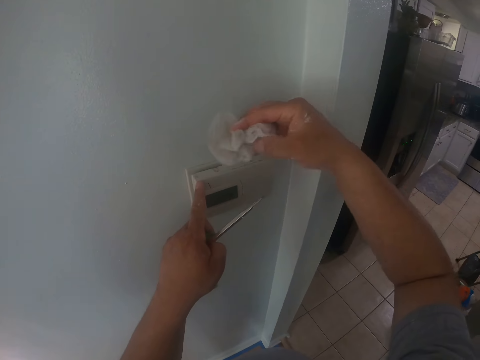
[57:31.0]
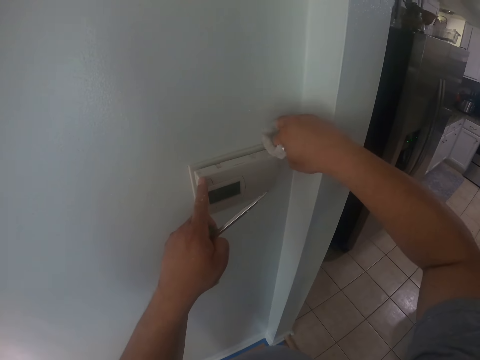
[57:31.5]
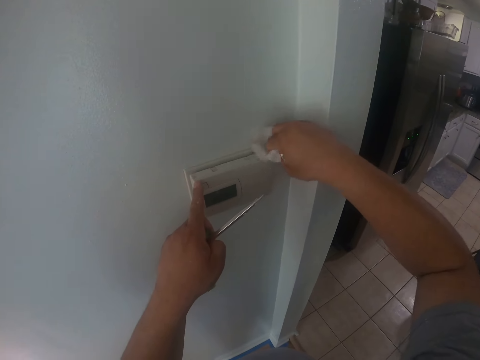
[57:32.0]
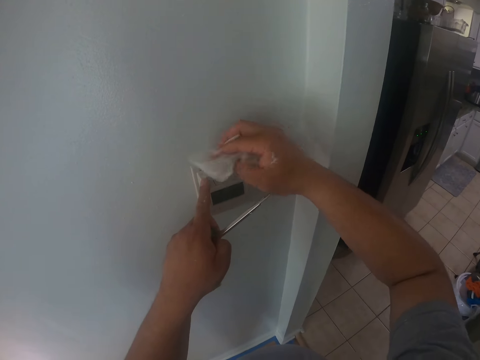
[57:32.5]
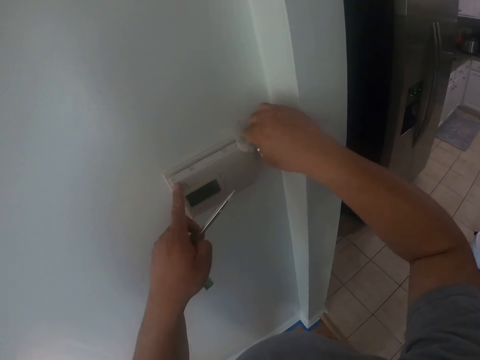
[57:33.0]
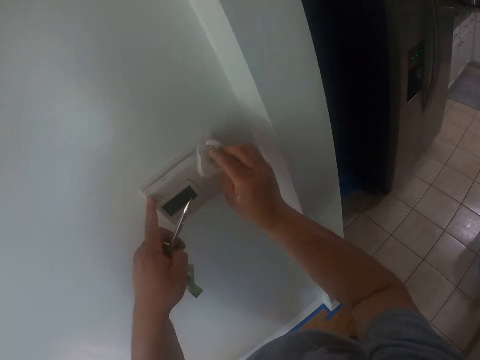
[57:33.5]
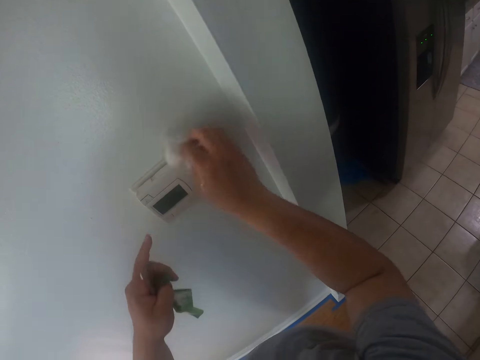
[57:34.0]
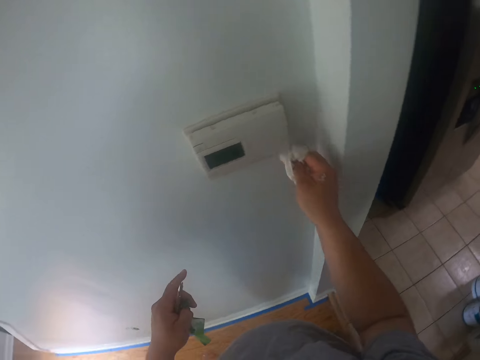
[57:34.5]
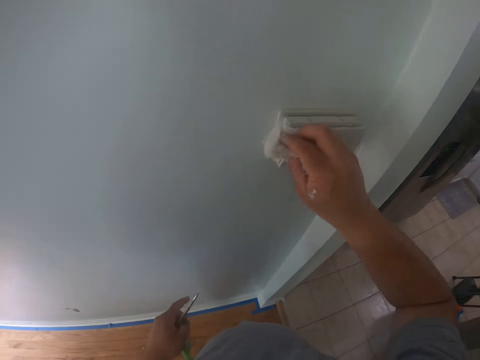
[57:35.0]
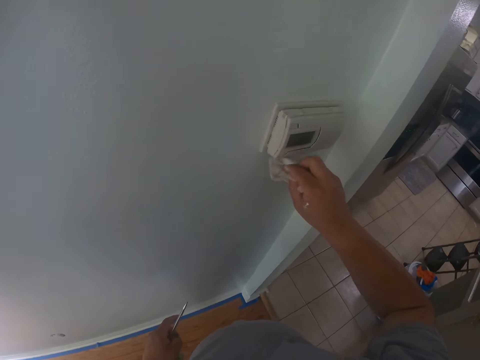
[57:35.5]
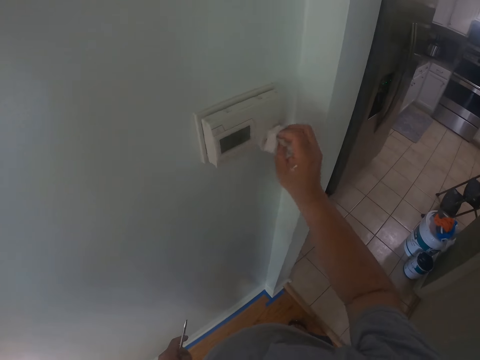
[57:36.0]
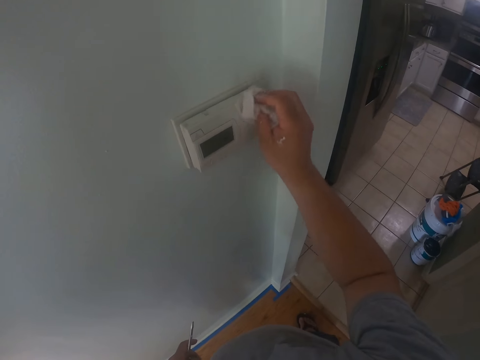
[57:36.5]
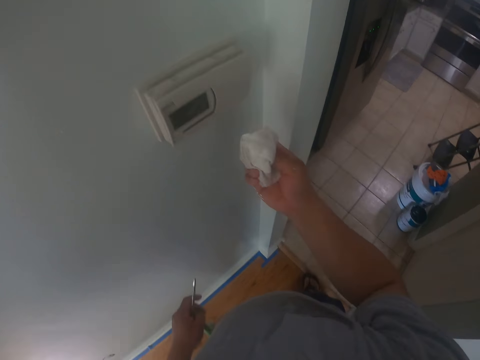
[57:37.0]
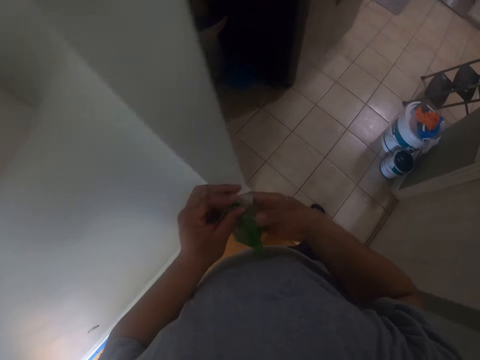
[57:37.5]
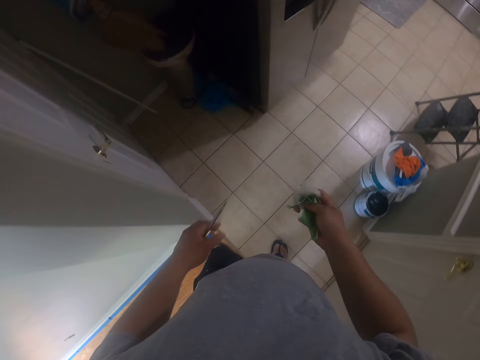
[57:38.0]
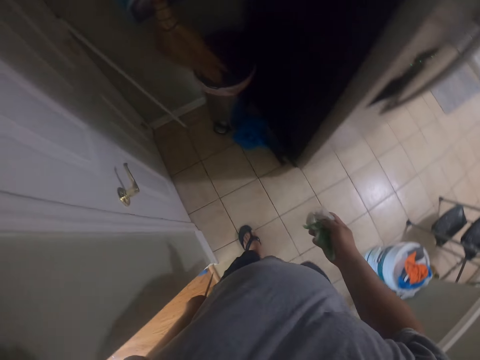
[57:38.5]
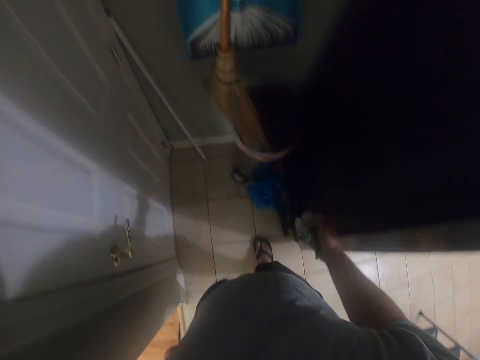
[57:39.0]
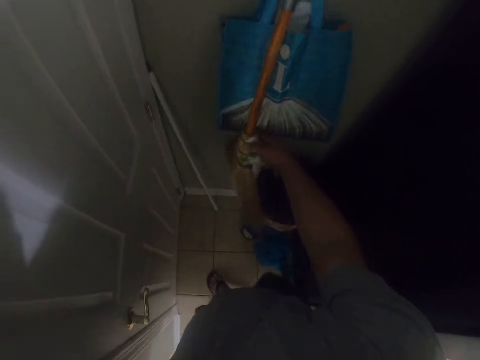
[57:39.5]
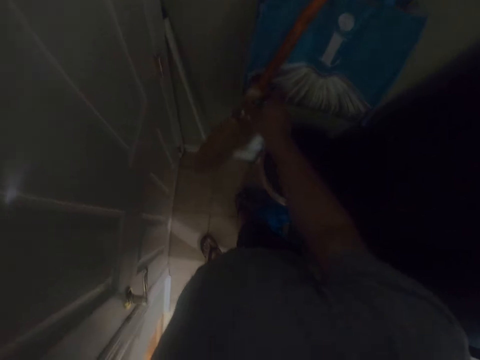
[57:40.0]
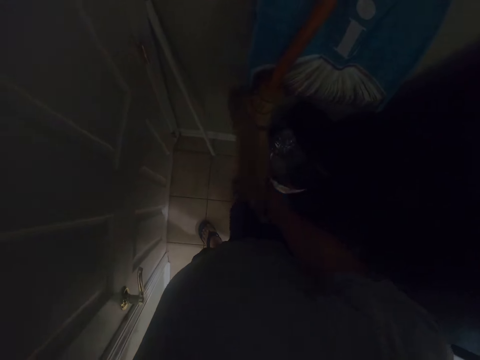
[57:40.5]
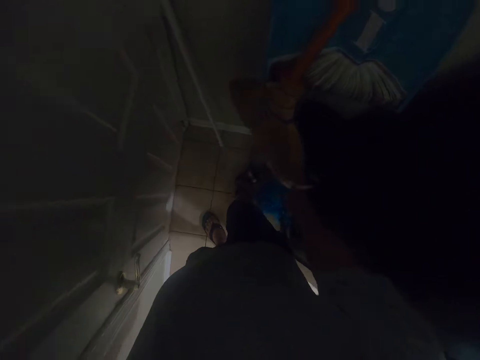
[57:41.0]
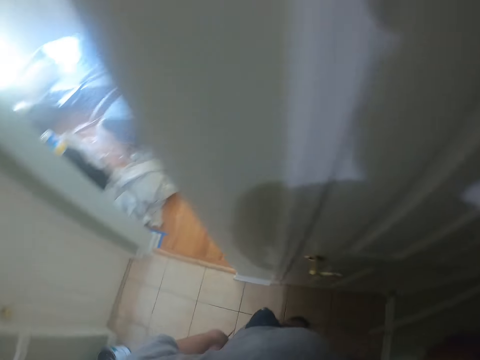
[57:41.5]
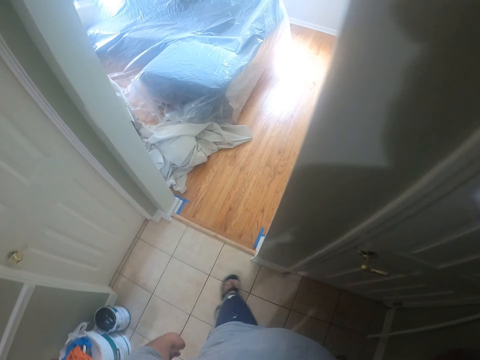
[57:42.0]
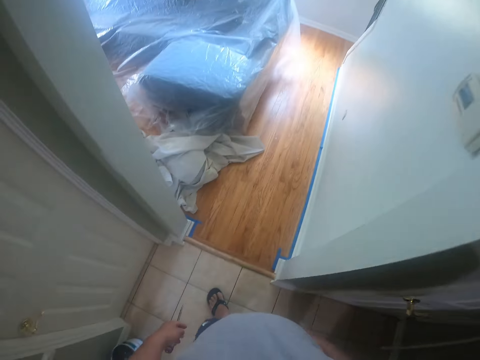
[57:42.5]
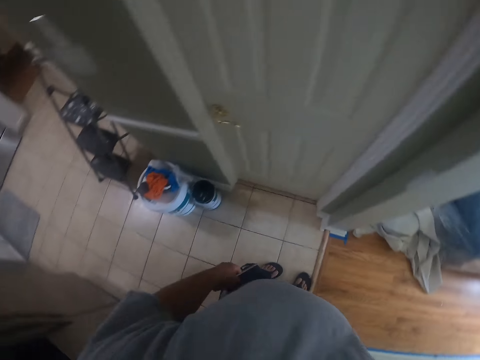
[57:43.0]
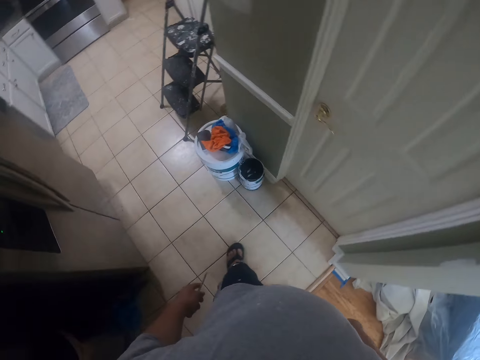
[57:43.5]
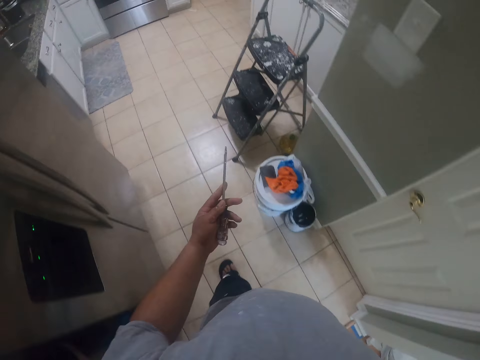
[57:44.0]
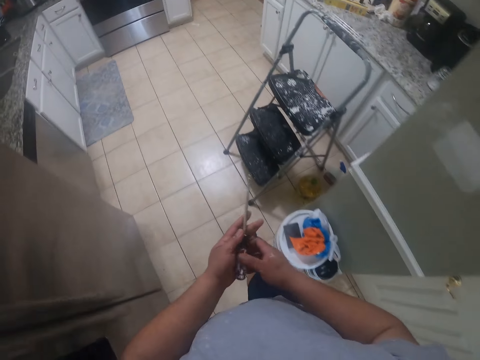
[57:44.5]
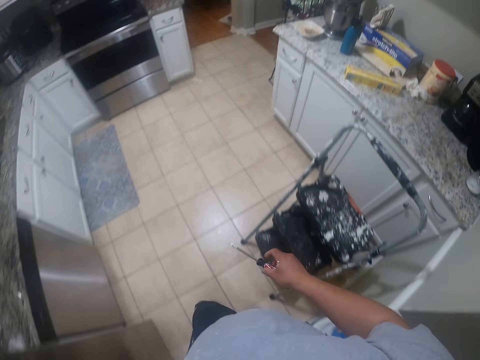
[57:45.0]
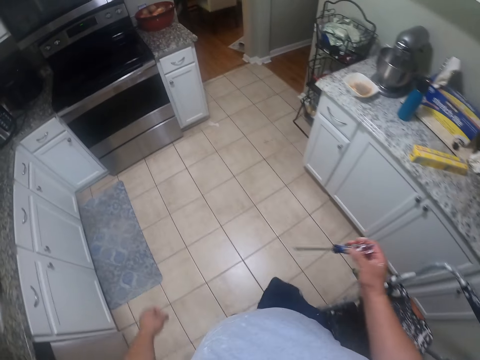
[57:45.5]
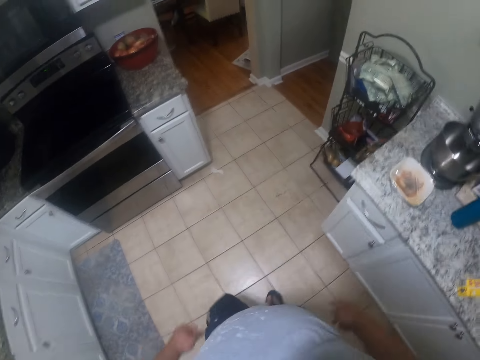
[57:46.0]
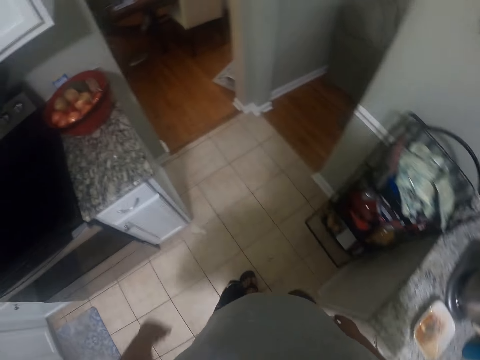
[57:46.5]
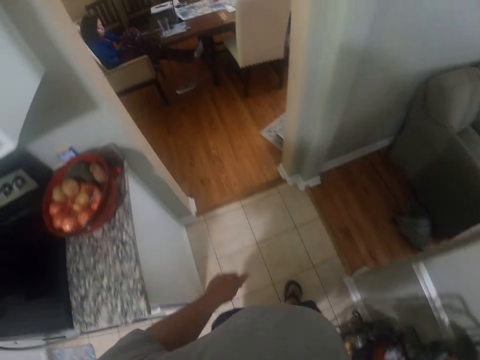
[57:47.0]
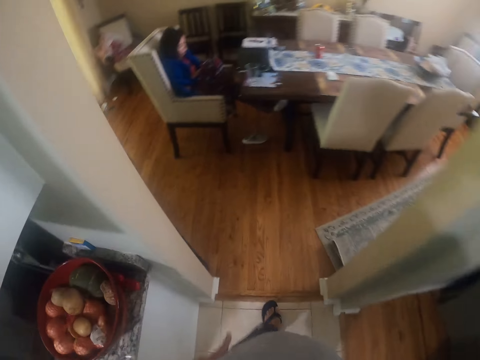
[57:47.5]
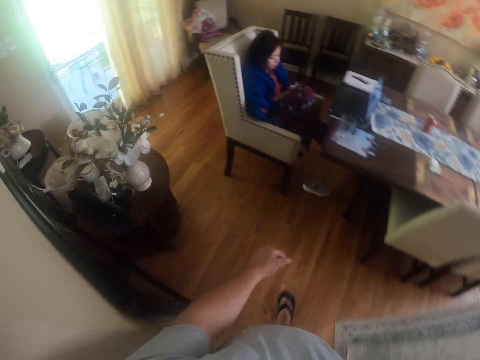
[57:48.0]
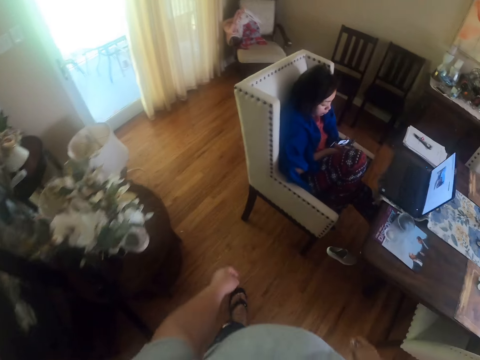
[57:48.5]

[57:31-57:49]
The camera wearer walks into another room. He adjusts a broom hung above a pedal bin with his right hand. He touches something. He opens the pedal bin with his right leg. He throws the wipes in his hand into the pedal bin. He turns left. He walks towards a room. He passes the screwdriver from his left hand to his right hand. He walks round the room.

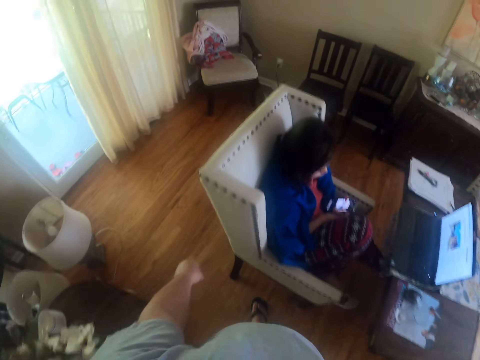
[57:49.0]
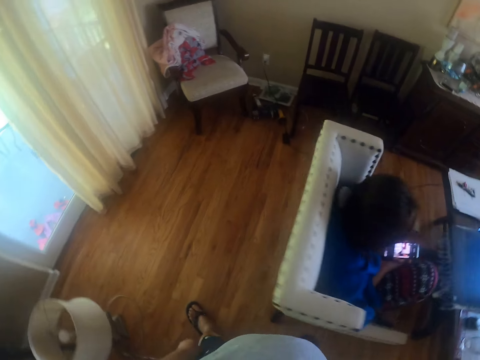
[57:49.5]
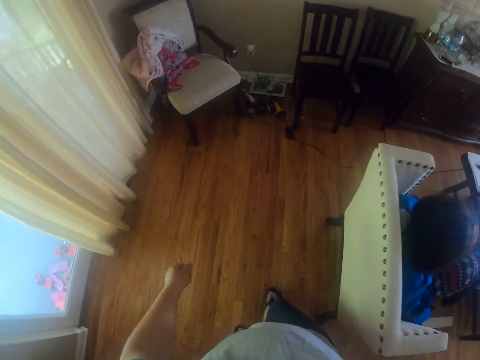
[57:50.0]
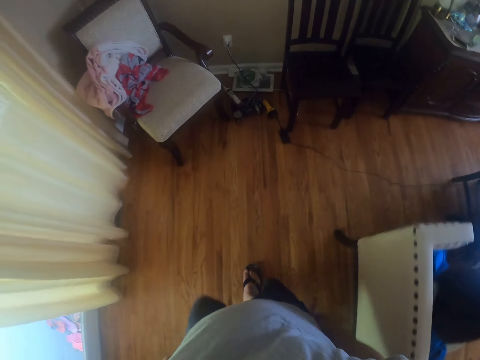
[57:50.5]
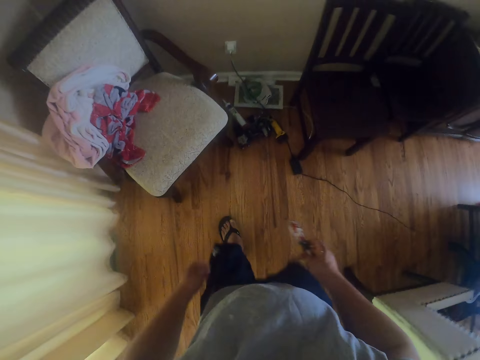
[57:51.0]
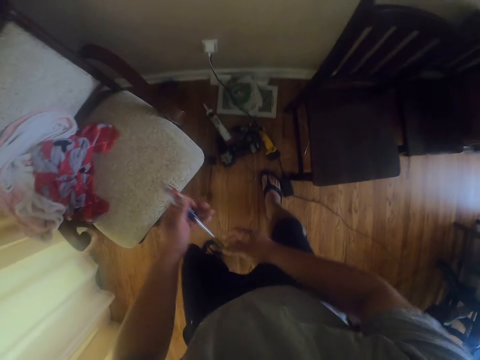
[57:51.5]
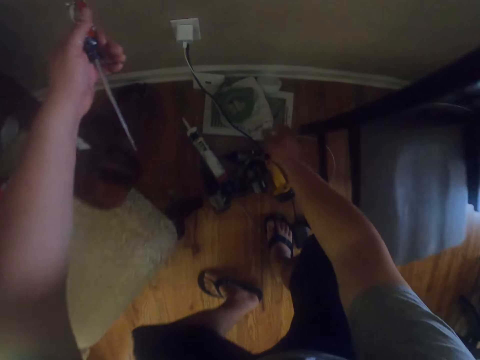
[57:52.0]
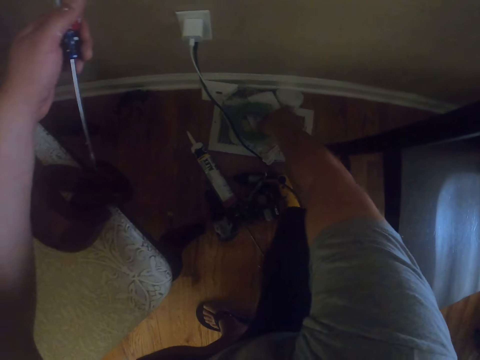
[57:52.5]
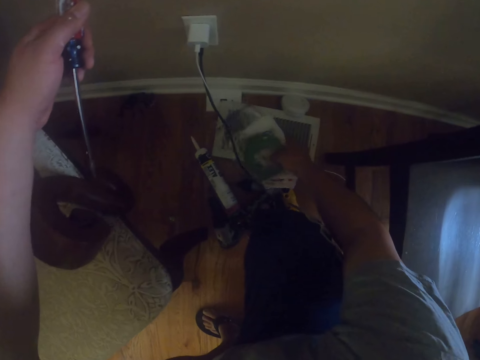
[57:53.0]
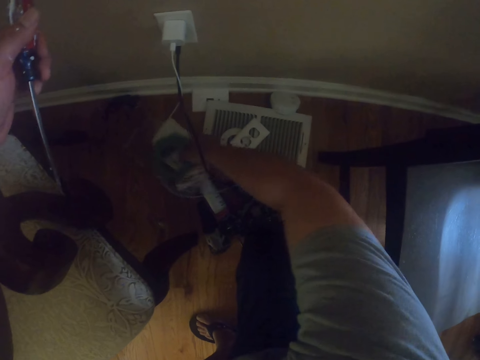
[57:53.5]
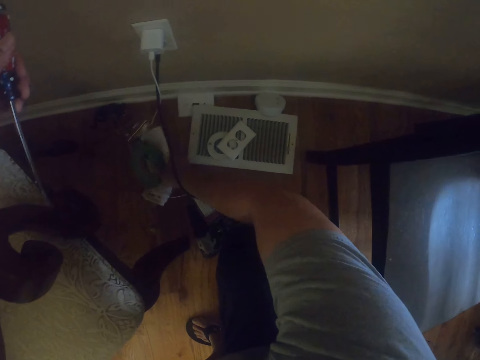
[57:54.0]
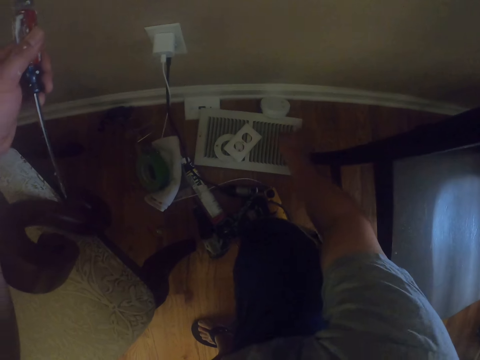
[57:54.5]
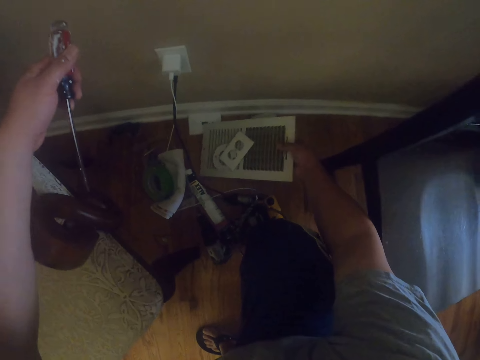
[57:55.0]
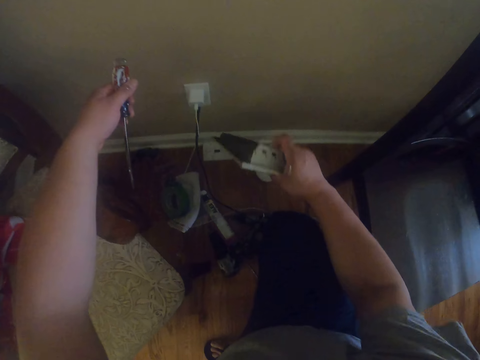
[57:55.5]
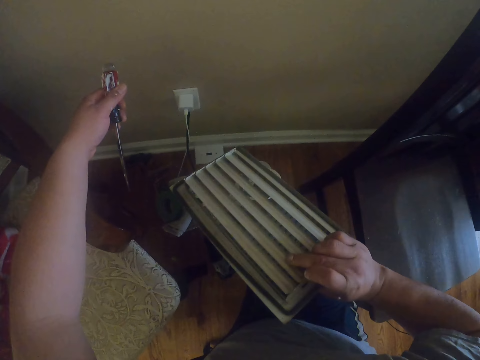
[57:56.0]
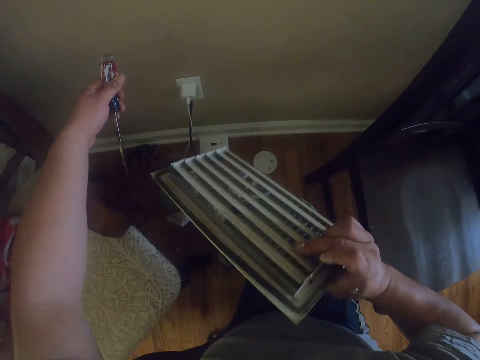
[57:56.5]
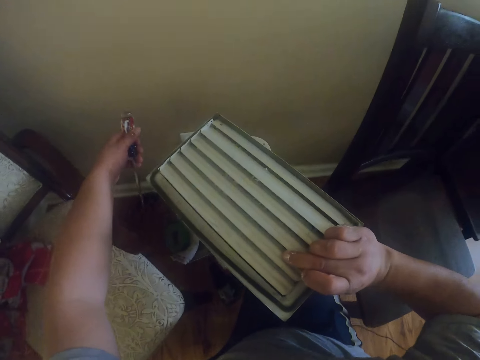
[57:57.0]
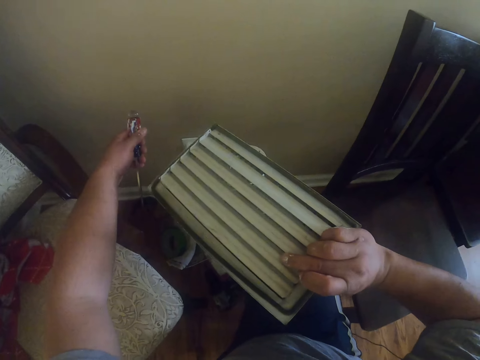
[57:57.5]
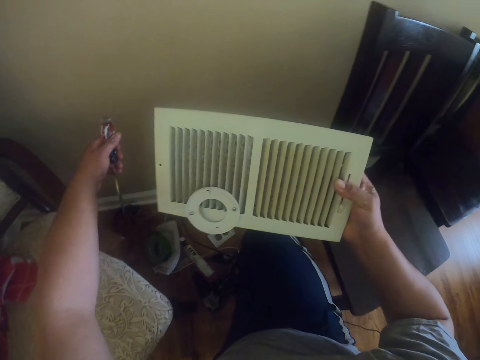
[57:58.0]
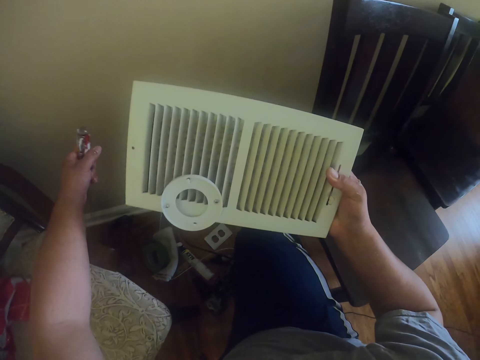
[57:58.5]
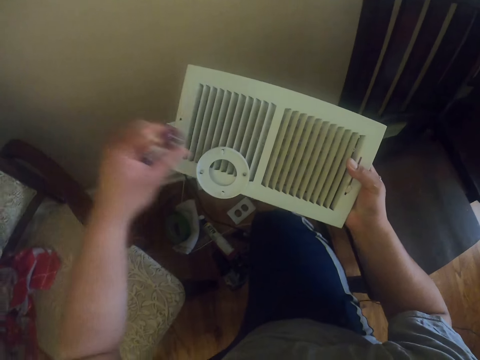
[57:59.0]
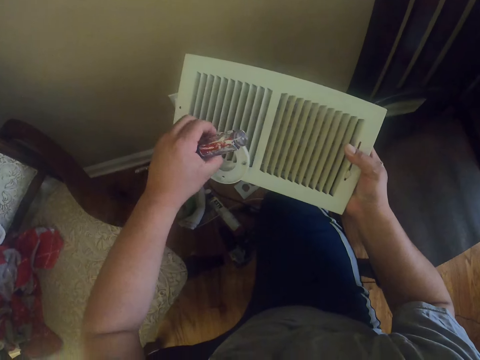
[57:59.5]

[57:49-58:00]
The camera wearer picks up a vent cover from the floor with his right hand. He drops something on the floor. He picks up an air conditioner. He turns the air conditioner. He removes a piece of plastic from the vent cover with his left hand.
